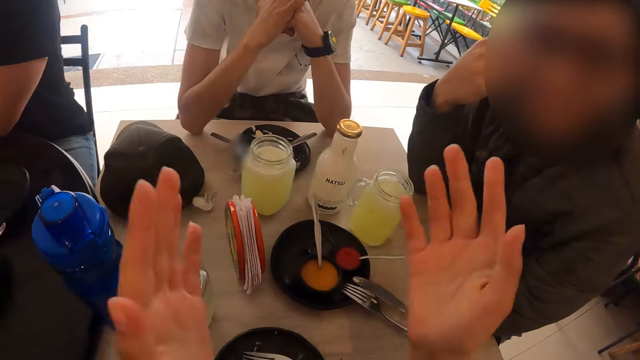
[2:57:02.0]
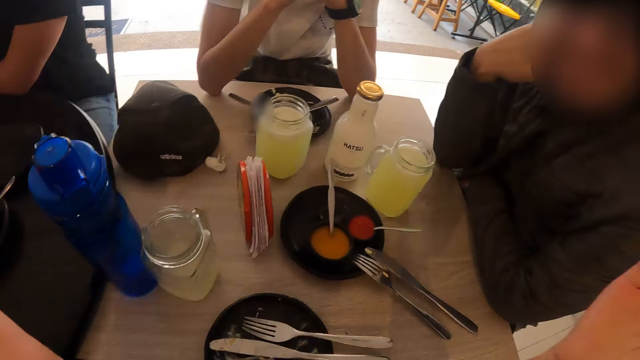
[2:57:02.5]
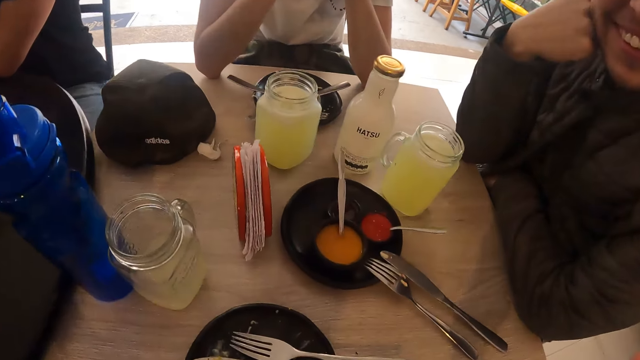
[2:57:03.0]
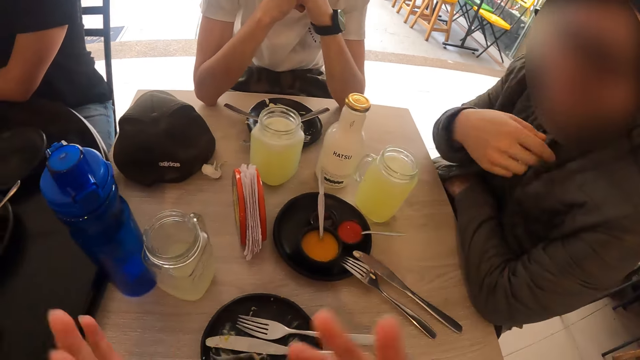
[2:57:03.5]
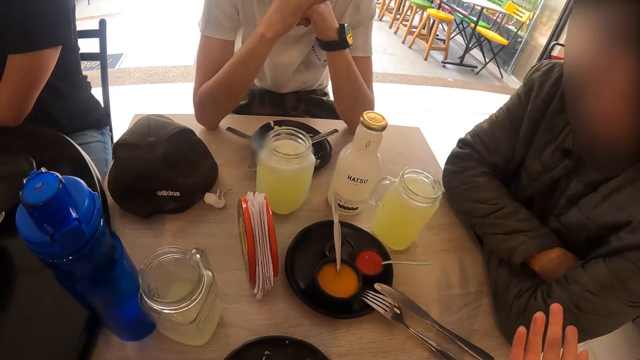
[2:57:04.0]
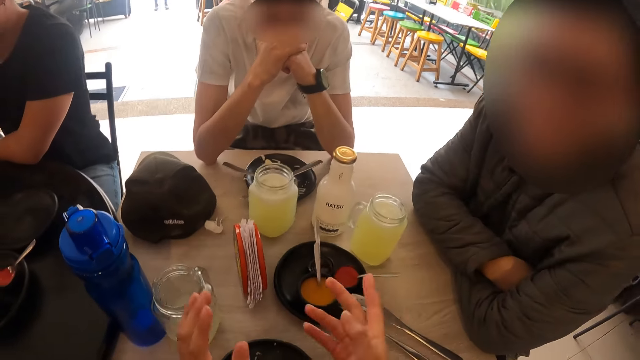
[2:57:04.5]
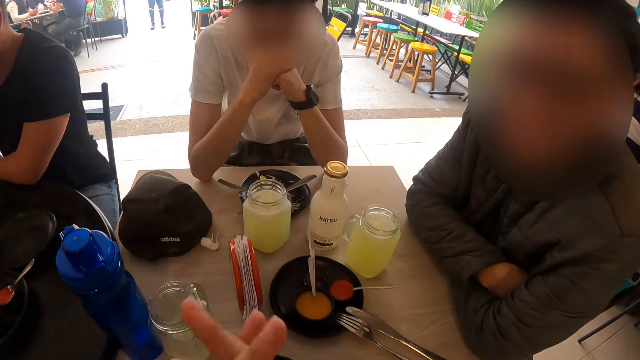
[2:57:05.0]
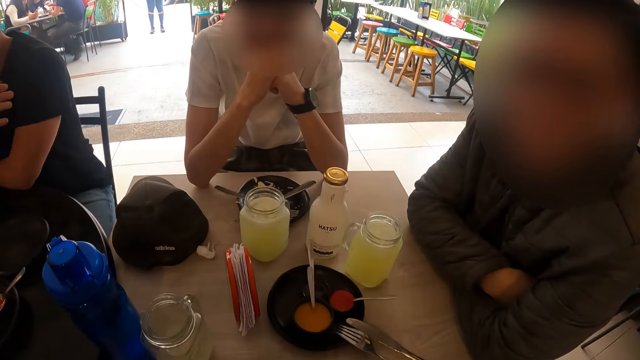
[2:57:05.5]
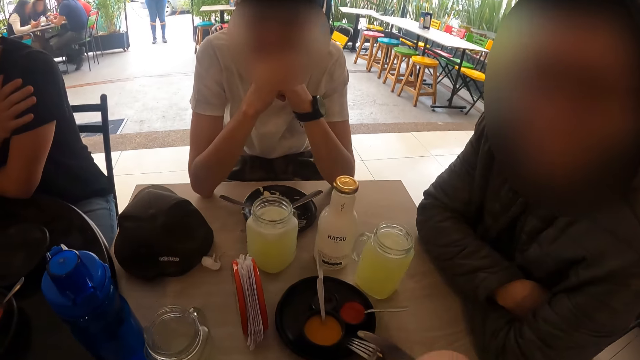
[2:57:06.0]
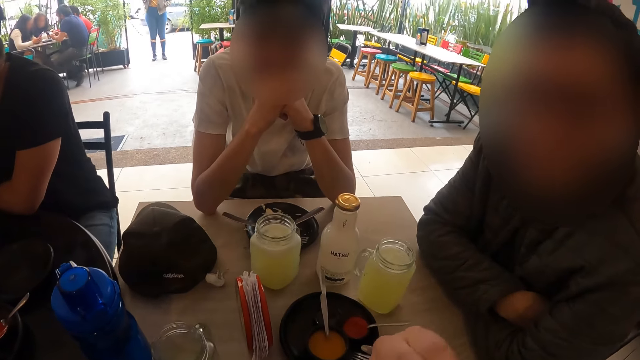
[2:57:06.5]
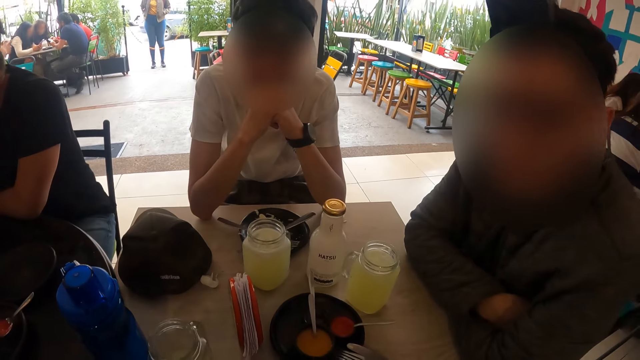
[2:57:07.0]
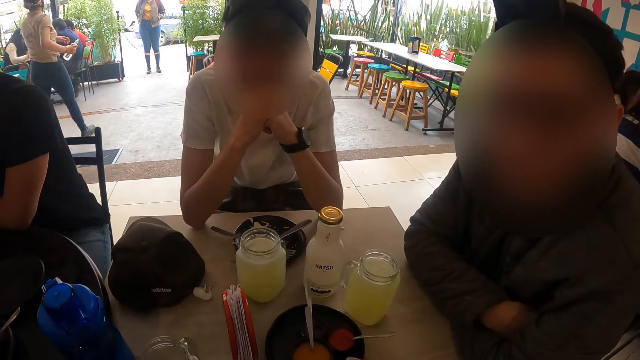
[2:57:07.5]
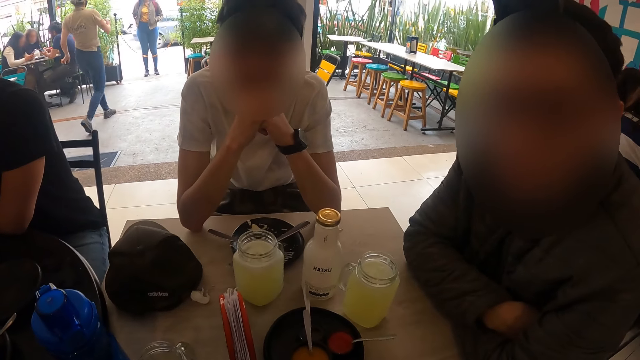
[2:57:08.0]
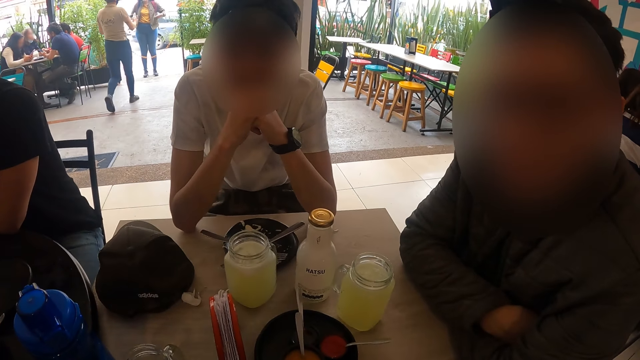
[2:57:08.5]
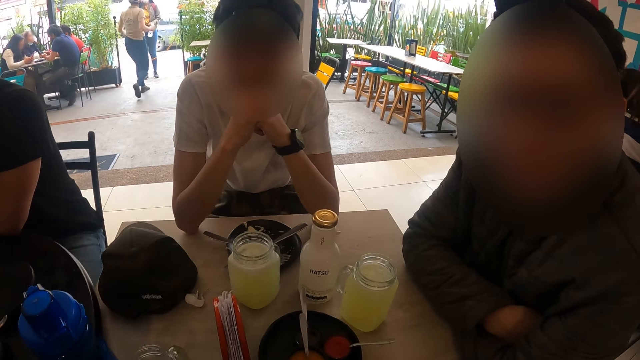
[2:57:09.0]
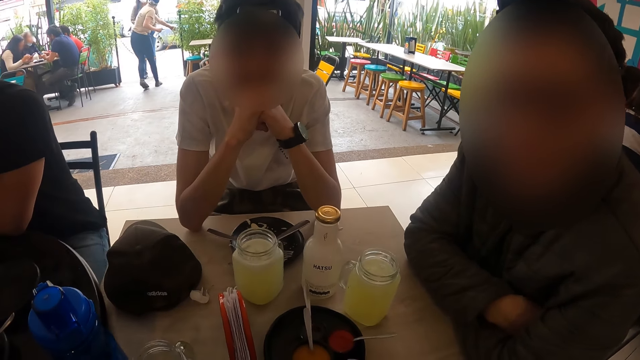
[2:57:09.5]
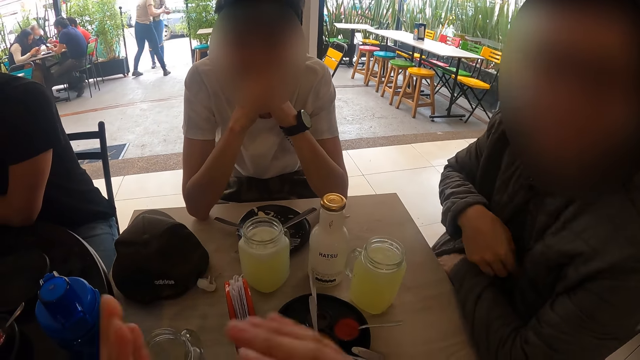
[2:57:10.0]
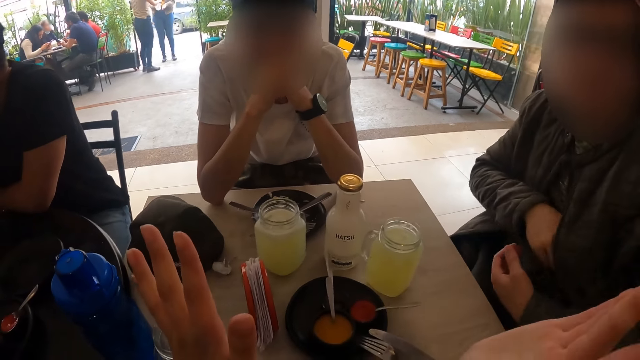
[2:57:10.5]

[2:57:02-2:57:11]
The camera wearer demonstrates with his hand.

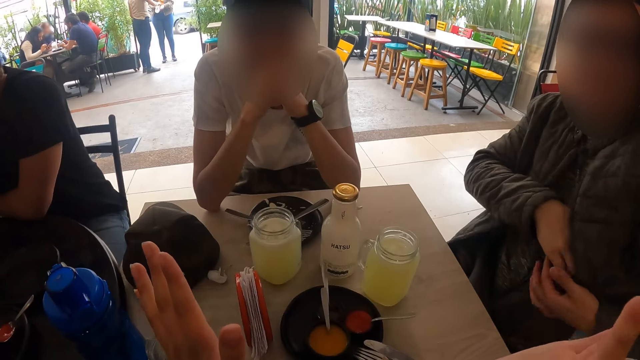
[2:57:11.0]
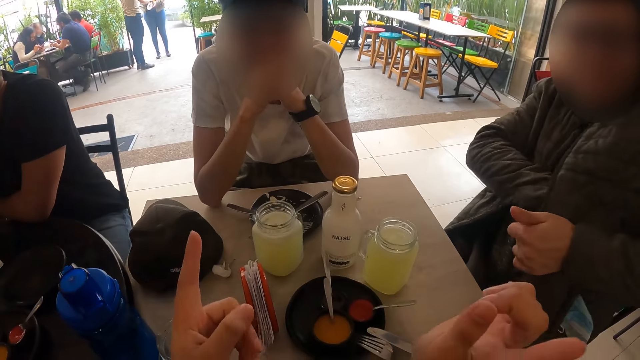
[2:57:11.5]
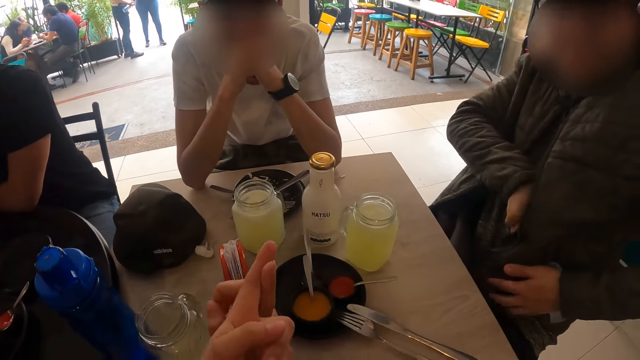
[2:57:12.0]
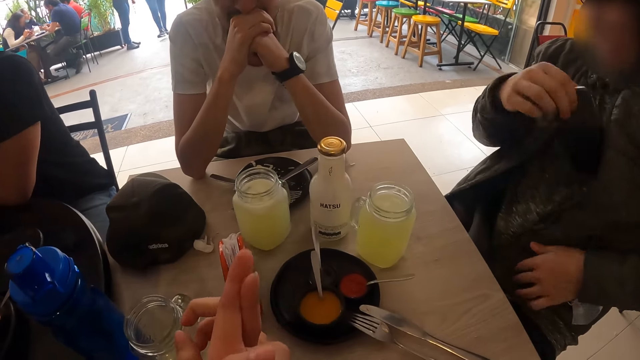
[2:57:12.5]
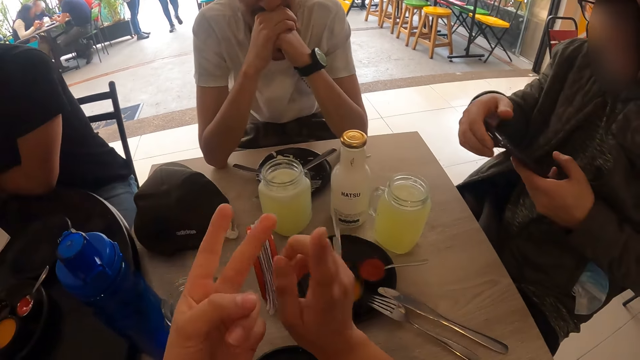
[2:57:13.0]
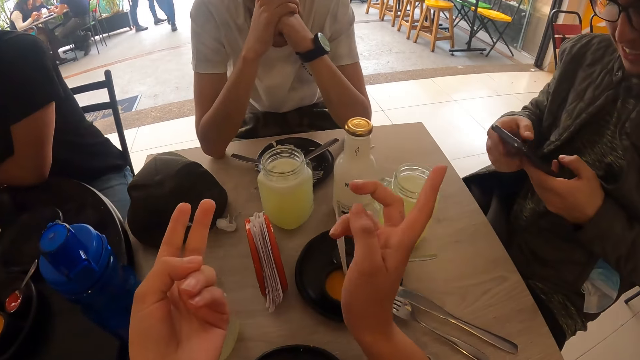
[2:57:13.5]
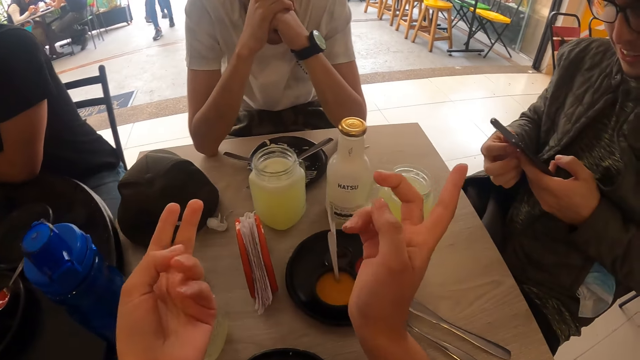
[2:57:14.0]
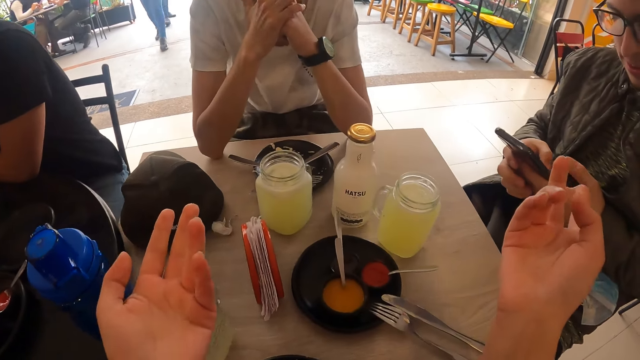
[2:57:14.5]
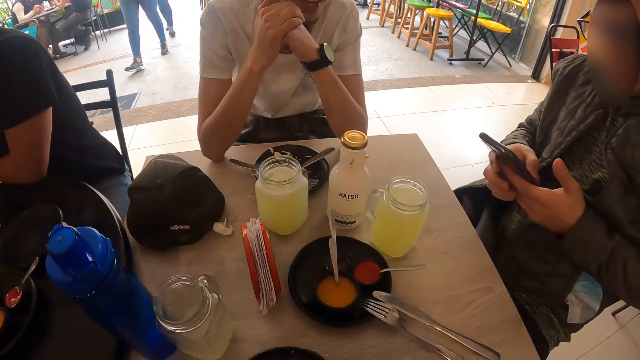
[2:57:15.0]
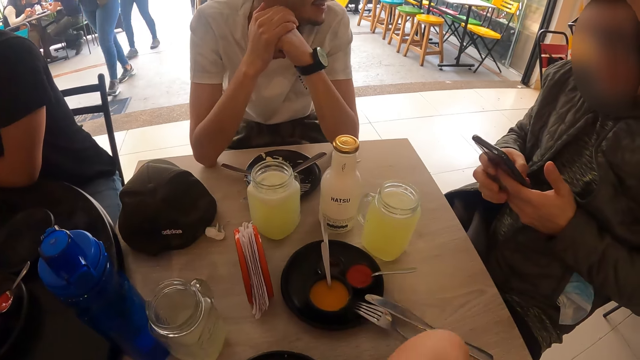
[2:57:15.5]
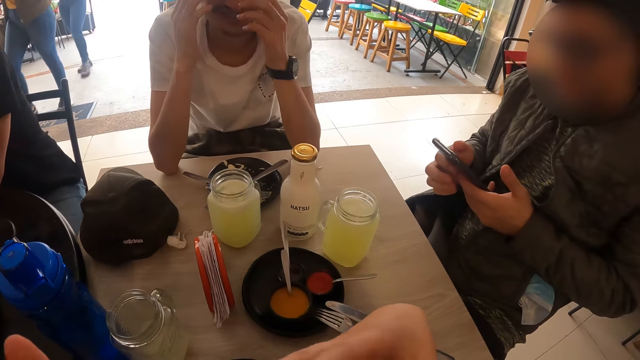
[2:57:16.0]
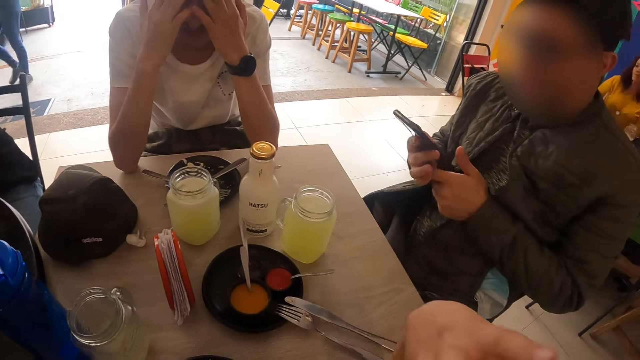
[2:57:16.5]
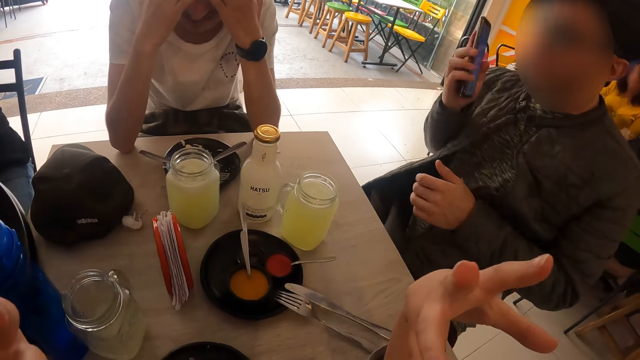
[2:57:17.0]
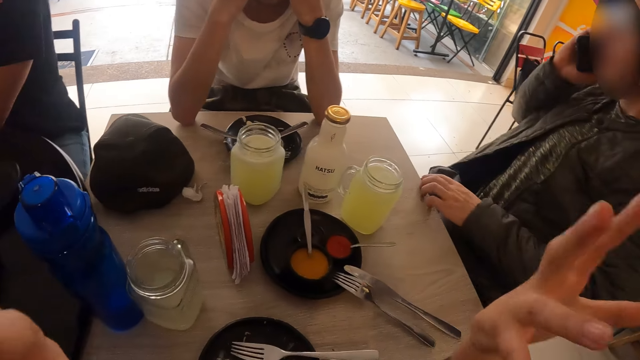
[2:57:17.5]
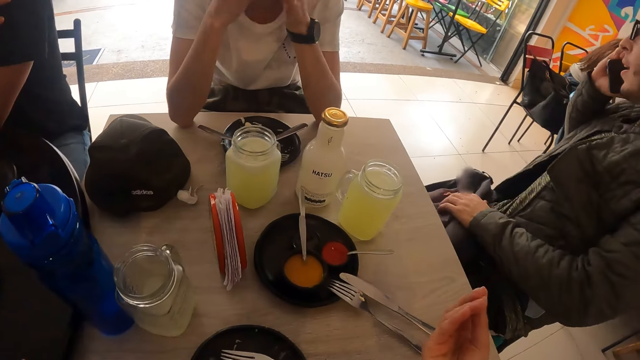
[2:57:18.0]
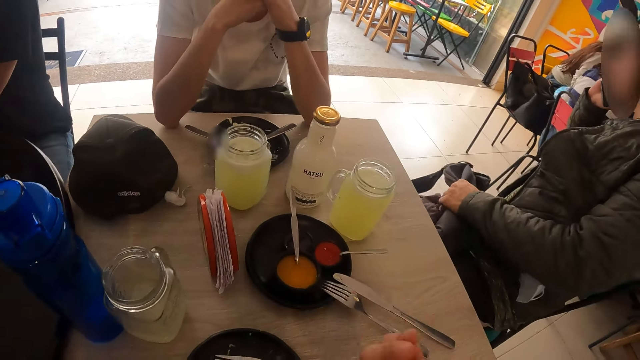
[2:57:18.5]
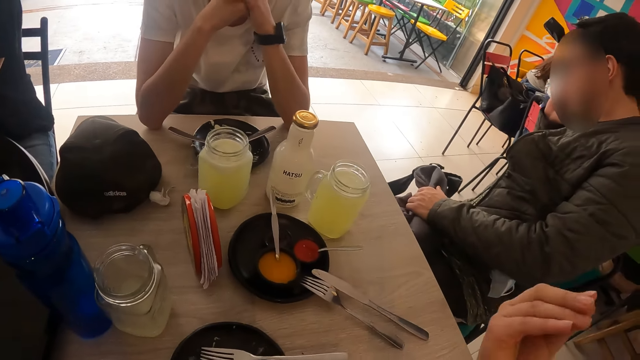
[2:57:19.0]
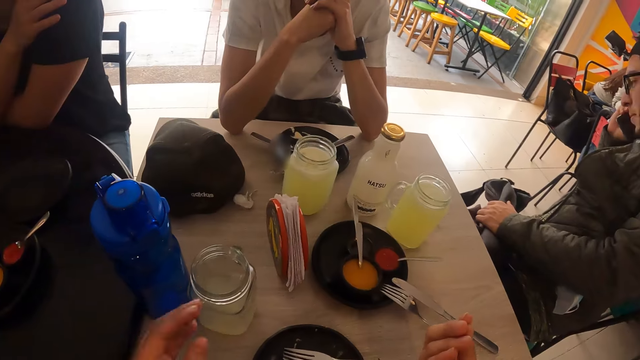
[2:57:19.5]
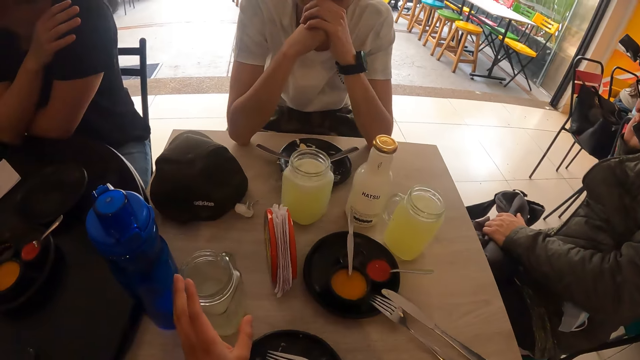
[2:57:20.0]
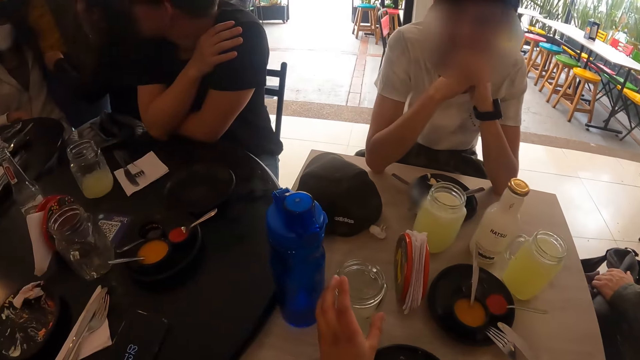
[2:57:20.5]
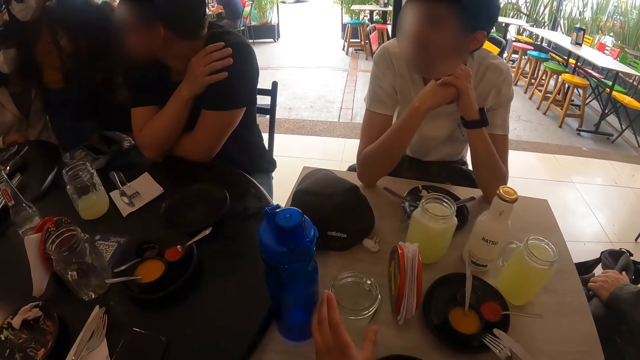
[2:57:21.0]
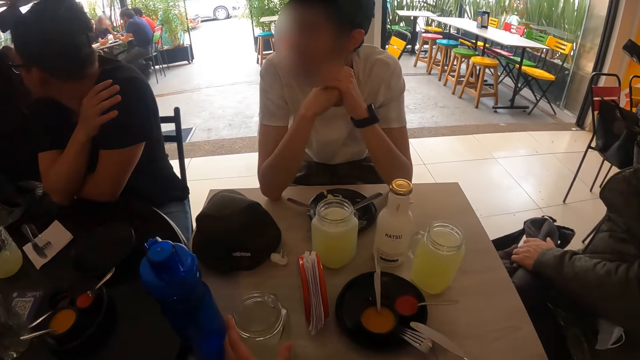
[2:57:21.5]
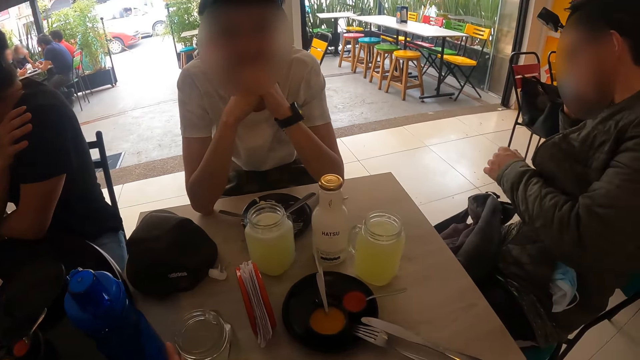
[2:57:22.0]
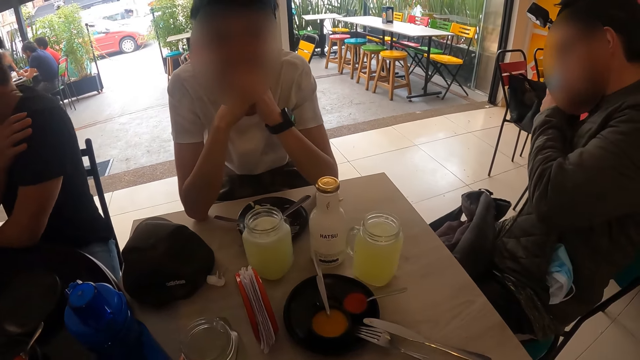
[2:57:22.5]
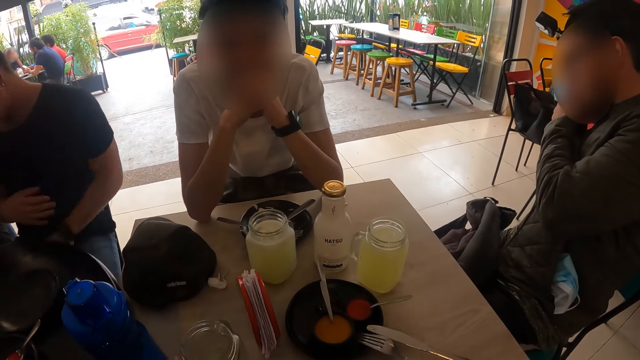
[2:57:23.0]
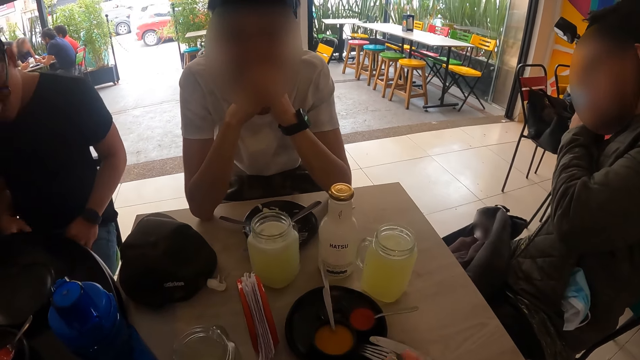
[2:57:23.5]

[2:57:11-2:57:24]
A man puts his hand in the pocket. The camera wearer demonstrates with his hand. The man takes a phone from his sweater's pocket with his right hand. The man transfers the phone from his right hand to his left hand and operates the phone with his right hand. The camera wearer demonstrates with his hand. The man places the phone to his ear with his right hand and makes calls. The camera wearer demonstrates with his hand.
